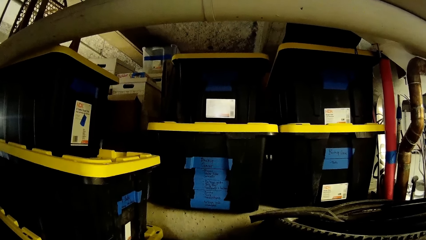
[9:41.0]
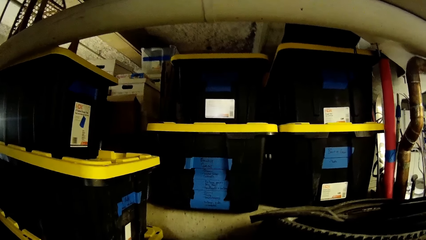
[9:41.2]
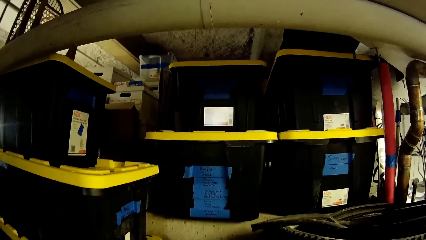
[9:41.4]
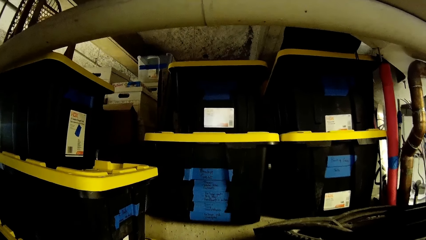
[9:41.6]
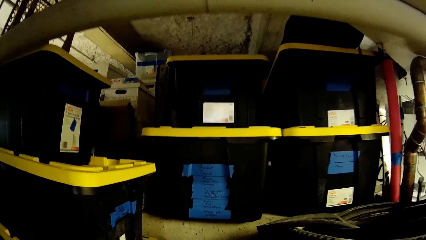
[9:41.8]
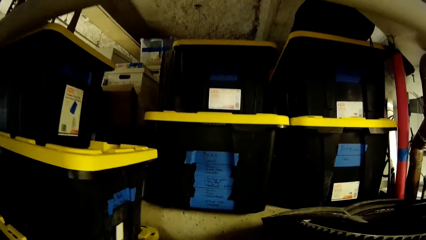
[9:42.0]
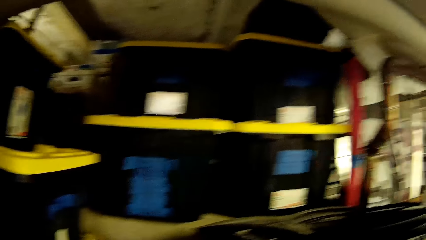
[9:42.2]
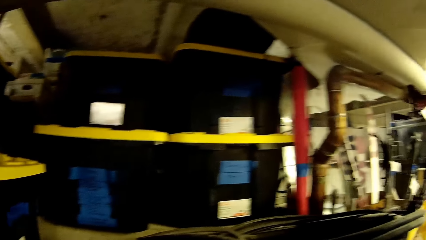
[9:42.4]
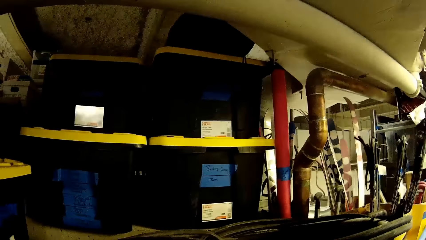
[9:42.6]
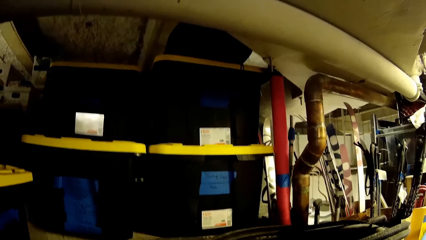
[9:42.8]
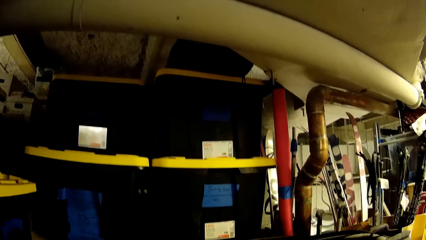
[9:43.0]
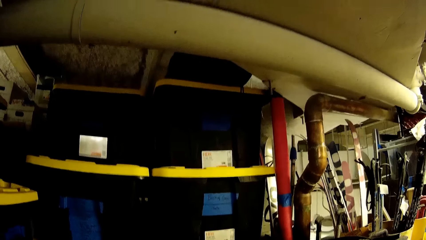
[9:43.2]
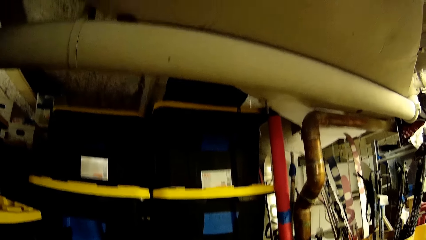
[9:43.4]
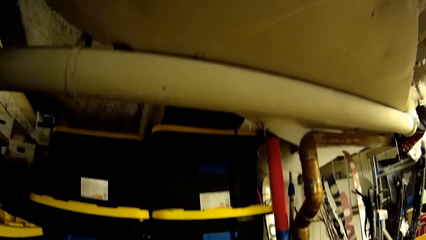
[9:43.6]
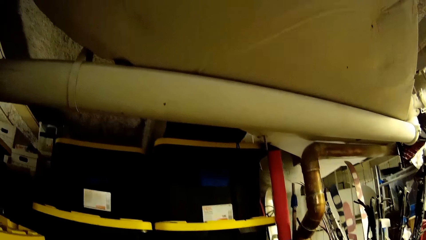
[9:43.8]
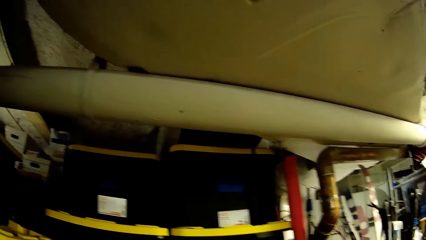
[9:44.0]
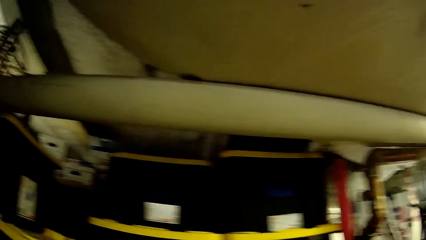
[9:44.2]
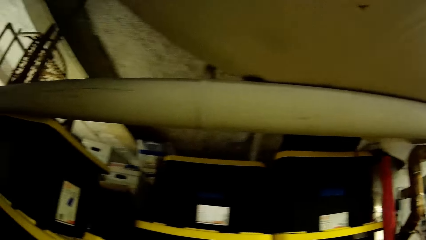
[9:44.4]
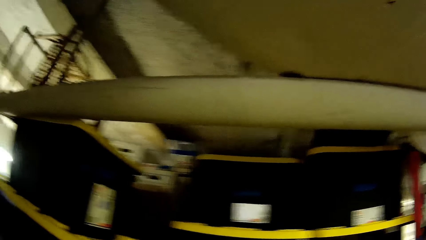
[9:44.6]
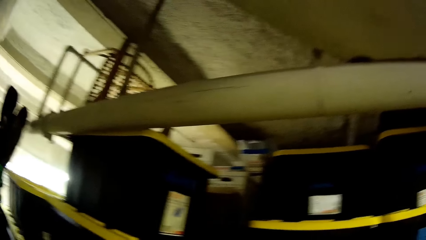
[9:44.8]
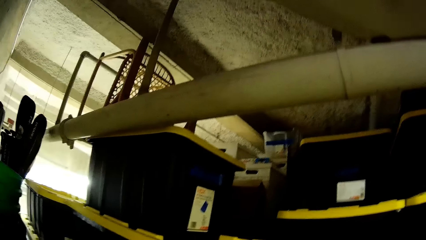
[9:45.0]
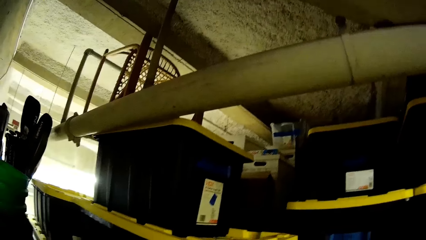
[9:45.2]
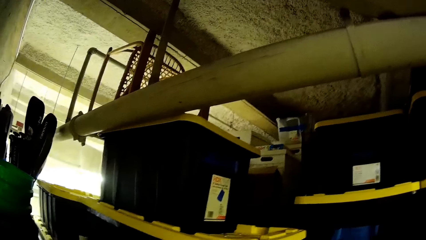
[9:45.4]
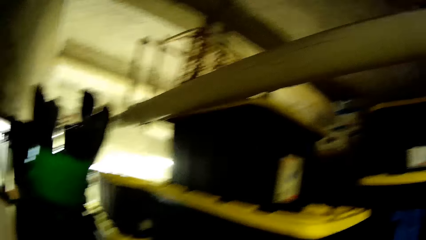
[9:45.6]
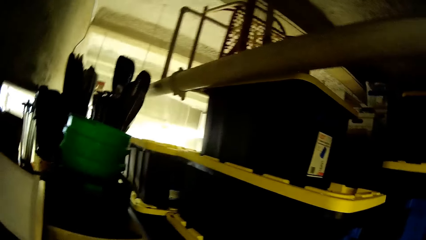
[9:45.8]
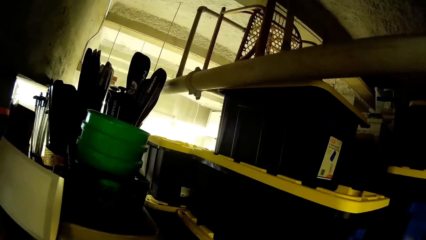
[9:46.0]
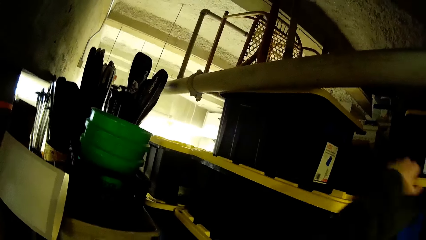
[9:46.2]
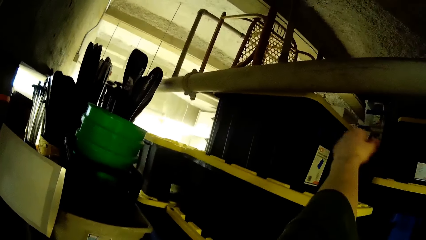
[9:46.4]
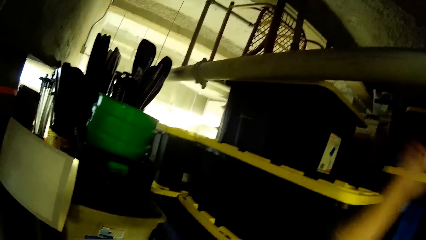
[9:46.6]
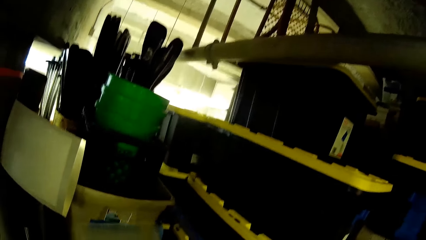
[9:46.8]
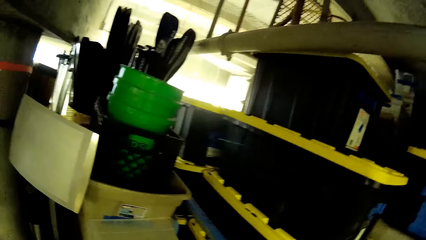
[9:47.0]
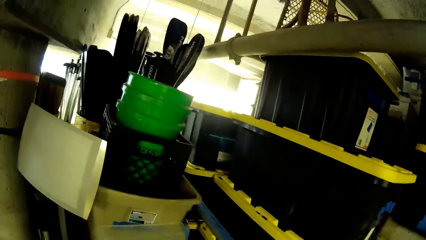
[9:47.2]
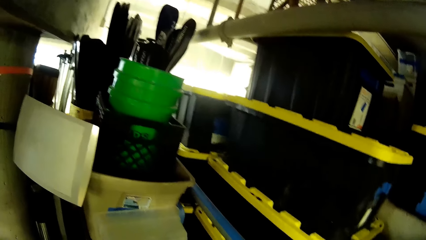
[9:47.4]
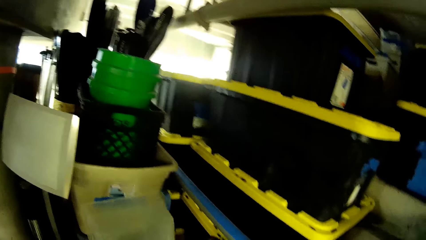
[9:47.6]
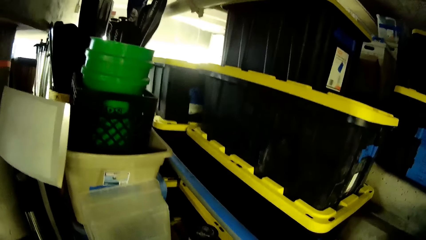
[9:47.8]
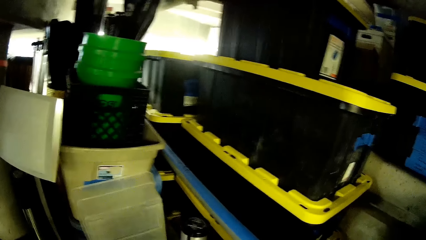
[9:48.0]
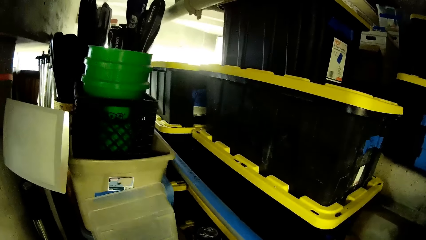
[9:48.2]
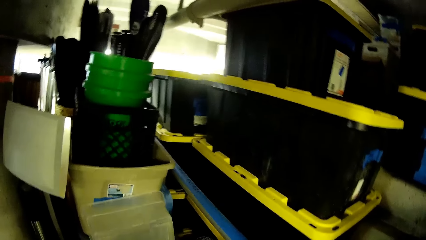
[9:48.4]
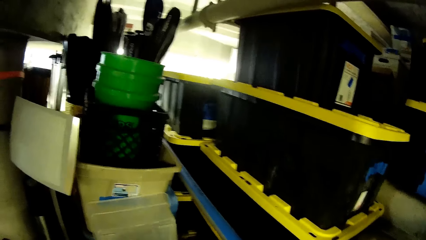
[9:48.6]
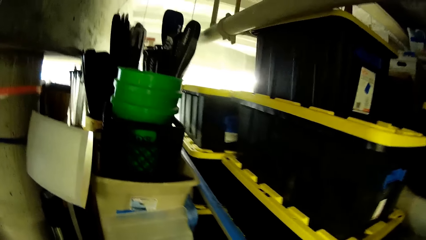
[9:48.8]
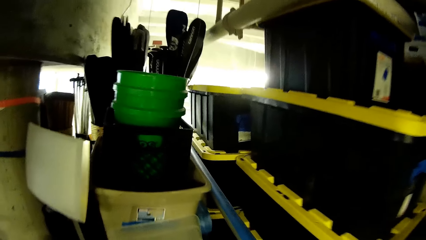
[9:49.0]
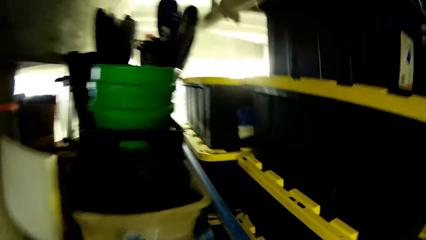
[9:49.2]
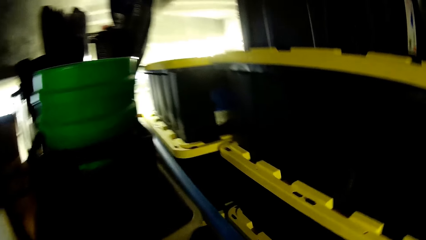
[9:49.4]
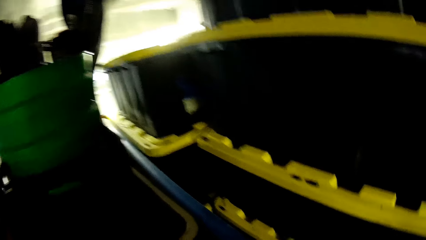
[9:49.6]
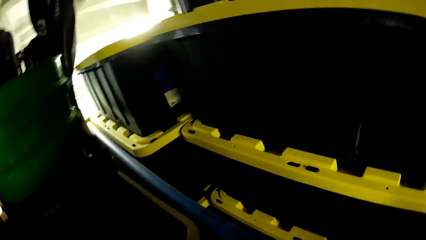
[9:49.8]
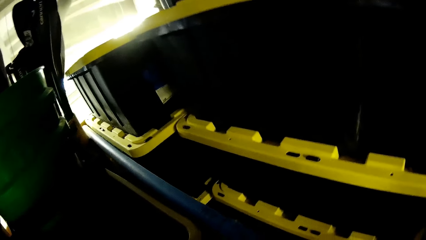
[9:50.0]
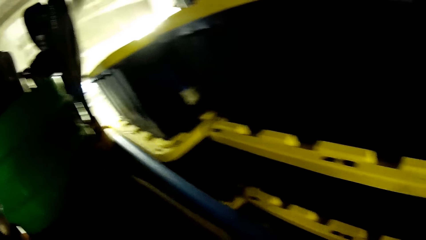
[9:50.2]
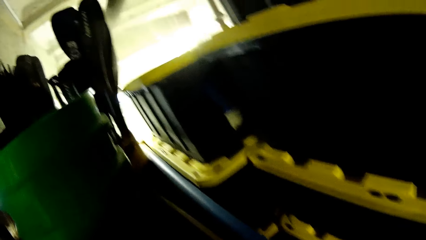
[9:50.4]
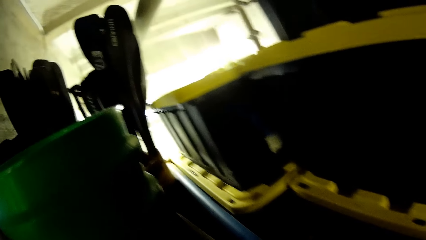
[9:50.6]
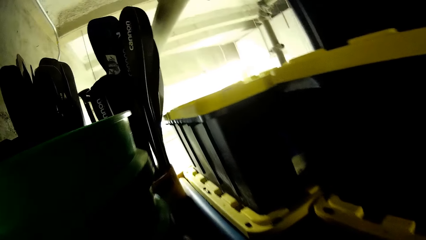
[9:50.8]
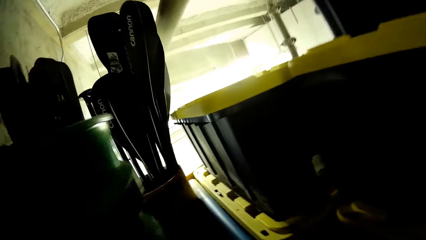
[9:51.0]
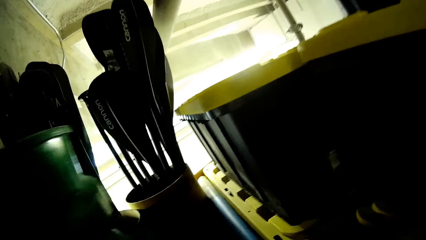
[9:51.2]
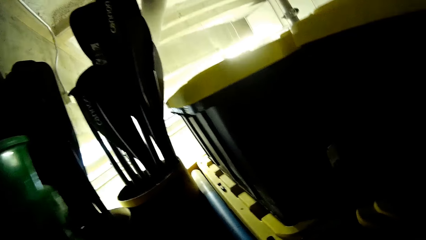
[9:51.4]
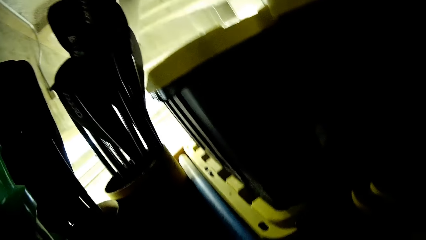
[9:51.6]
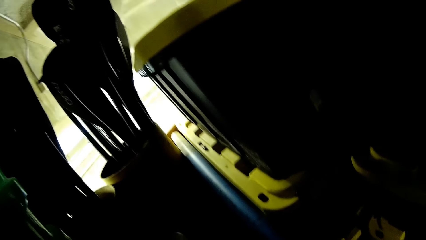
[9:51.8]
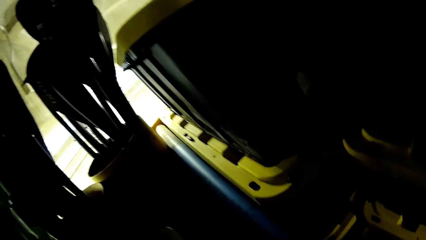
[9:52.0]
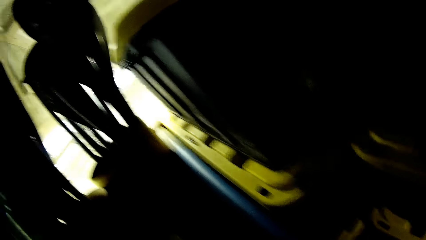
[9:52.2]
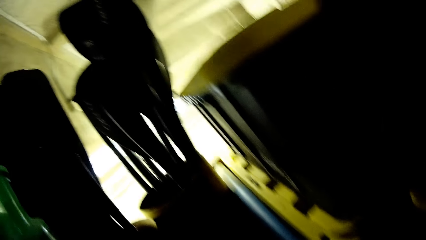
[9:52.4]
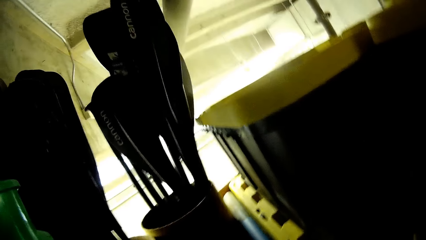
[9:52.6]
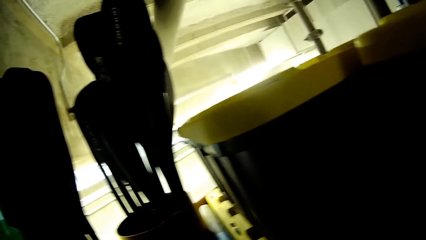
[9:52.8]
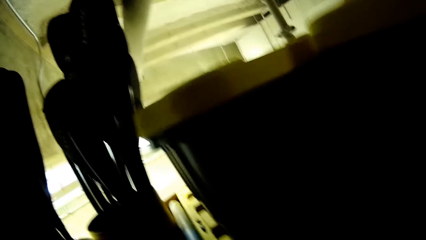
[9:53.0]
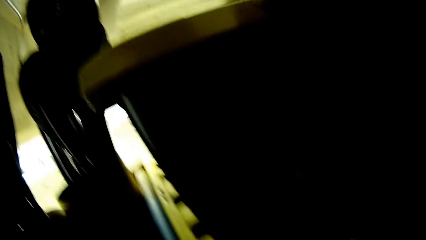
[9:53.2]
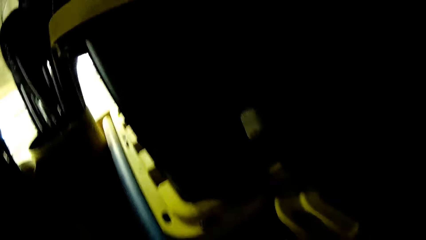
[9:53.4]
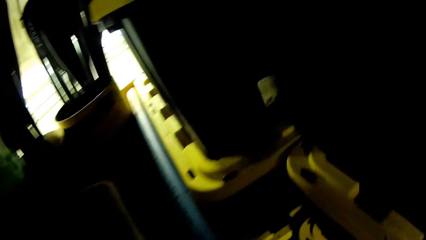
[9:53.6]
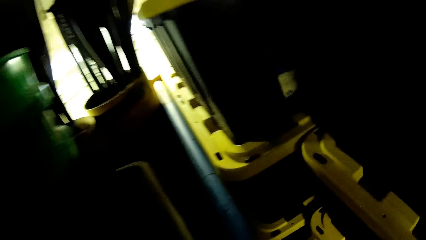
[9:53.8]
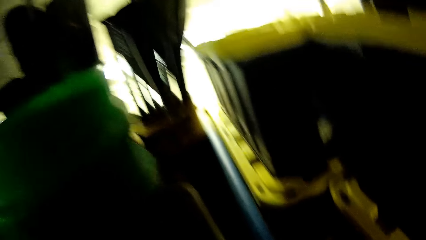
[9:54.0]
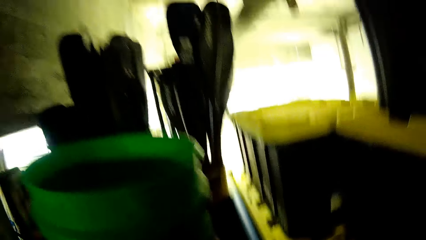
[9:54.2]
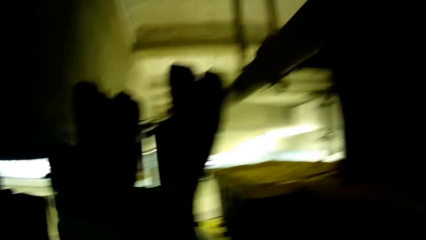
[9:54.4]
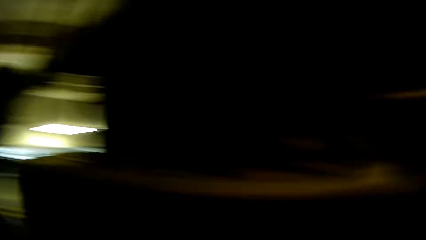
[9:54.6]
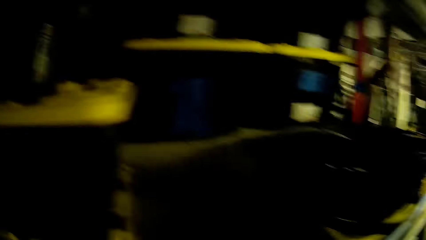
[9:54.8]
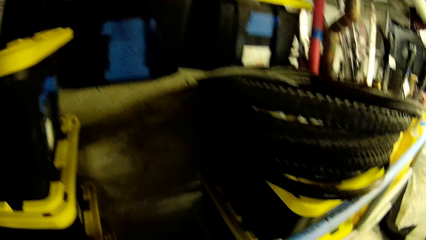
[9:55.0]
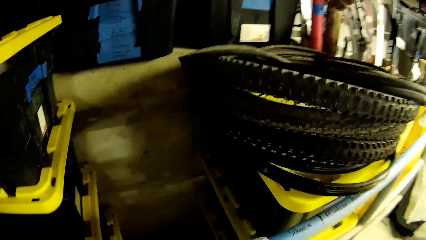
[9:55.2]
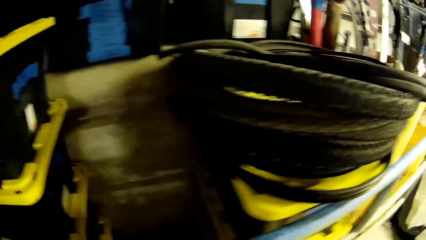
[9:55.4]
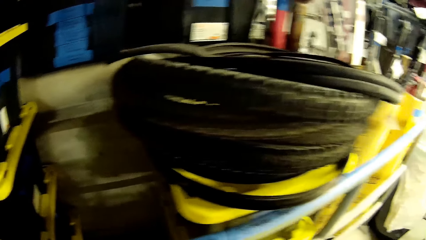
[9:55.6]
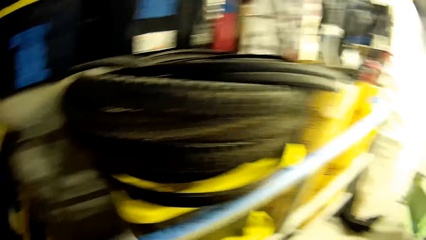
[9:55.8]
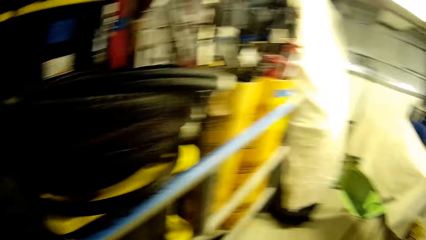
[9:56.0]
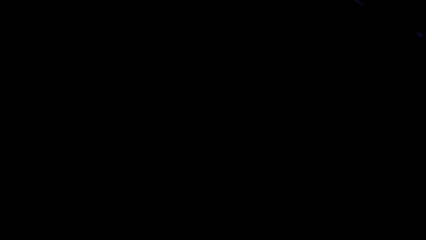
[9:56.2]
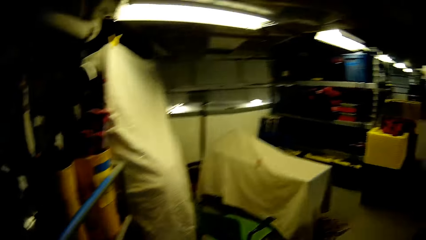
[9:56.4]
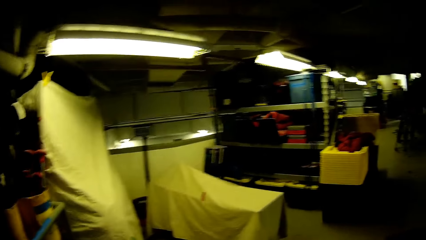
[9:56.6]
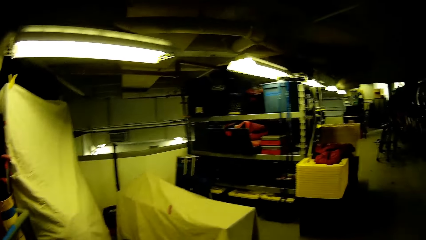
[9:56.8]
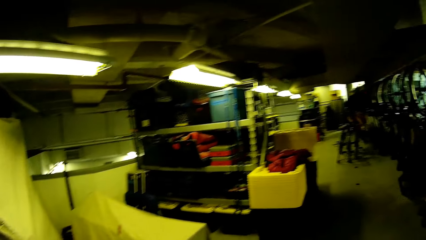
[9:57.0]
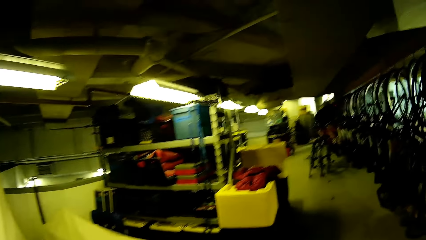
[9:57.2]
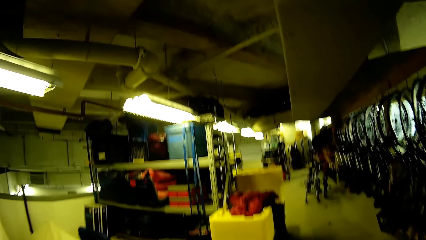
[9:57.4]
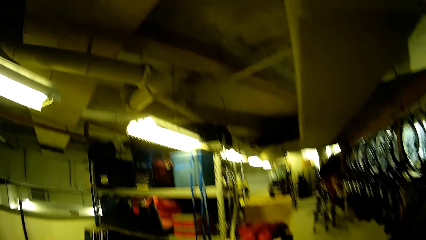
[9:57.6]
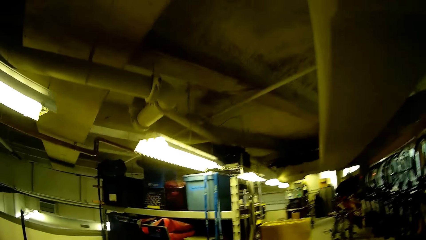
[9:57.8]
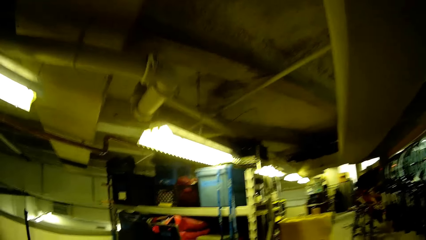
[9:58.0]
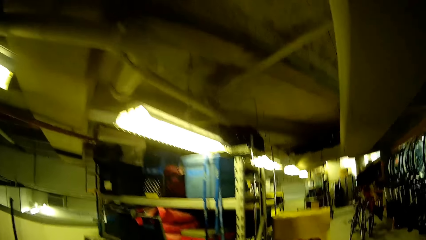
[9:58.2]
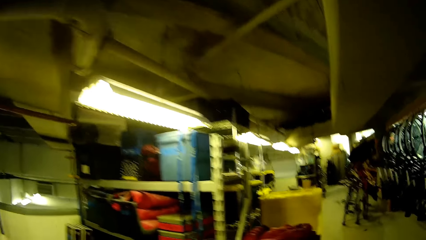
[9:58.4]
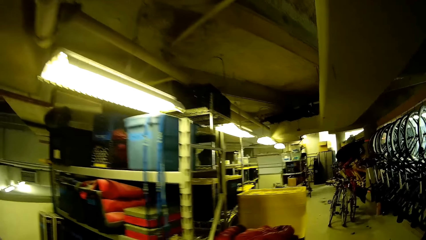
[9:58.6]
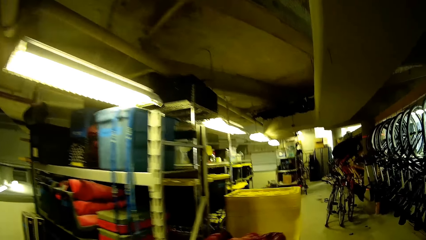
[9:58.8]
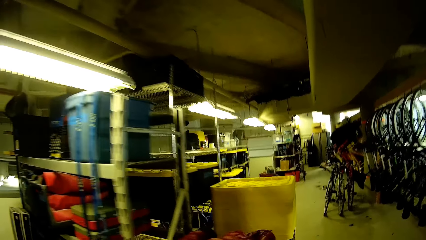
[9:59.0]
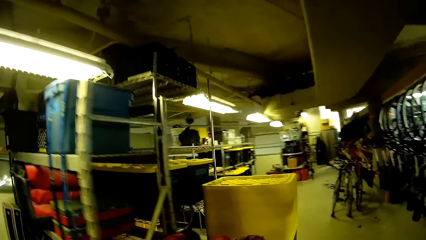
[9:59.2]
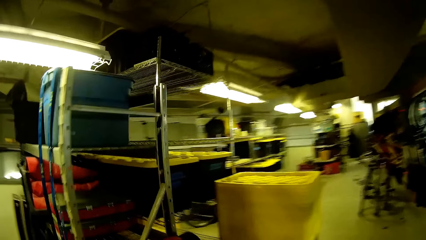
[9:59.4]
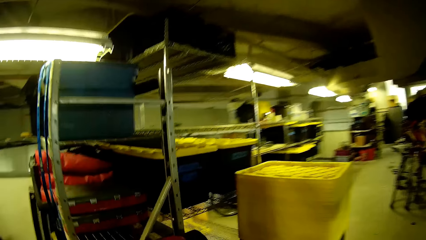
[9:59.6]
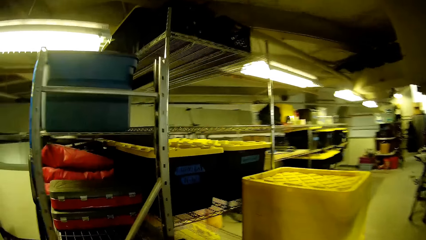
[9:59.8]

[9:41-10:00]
The camera wearer confirms the containers. They point at the container. They stare at the containers. They walk in the bike store.
